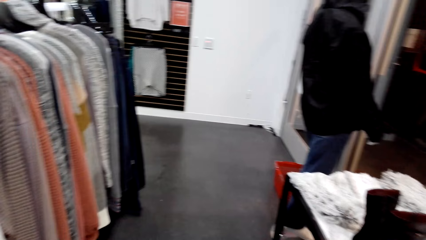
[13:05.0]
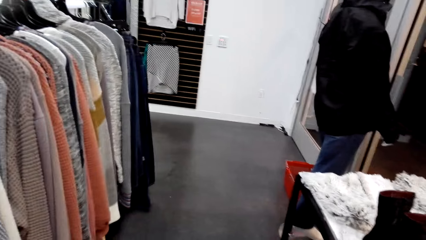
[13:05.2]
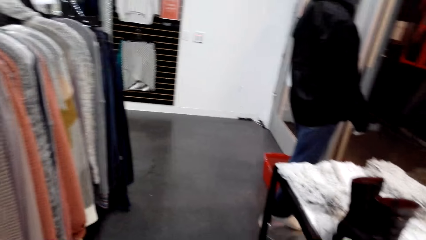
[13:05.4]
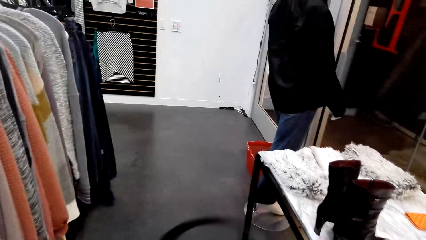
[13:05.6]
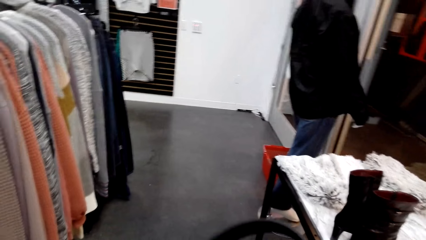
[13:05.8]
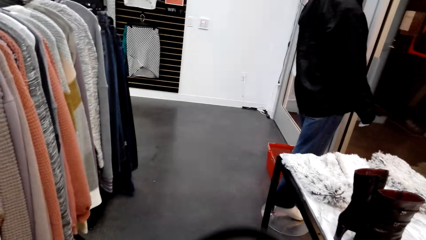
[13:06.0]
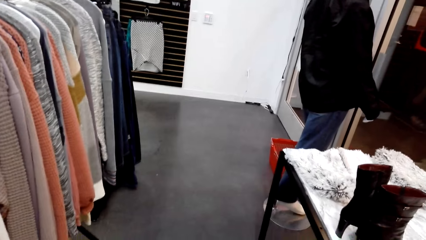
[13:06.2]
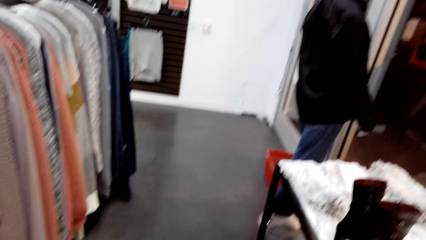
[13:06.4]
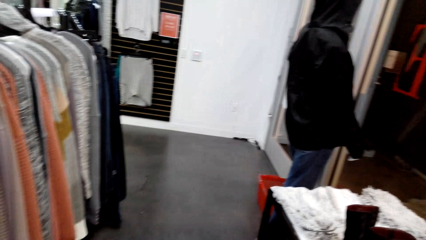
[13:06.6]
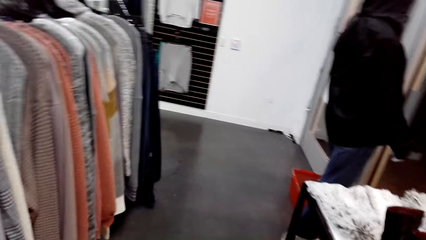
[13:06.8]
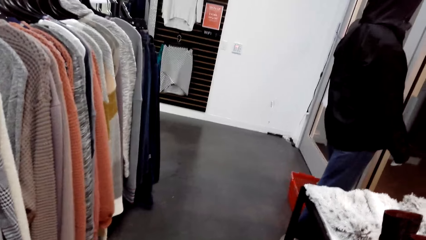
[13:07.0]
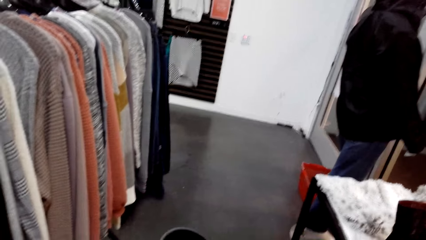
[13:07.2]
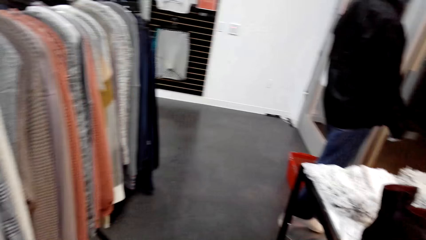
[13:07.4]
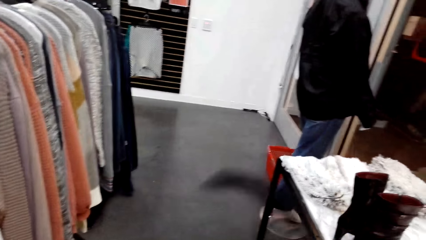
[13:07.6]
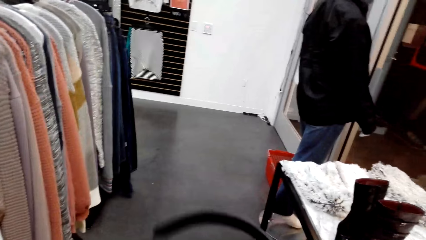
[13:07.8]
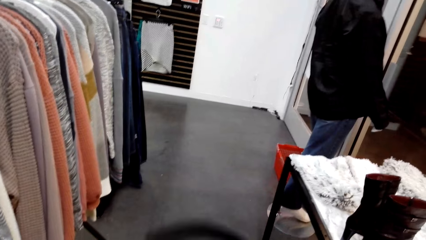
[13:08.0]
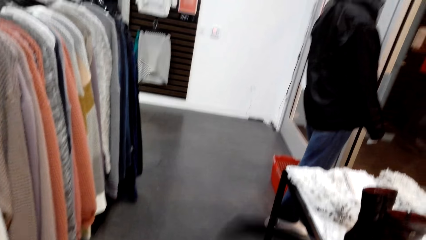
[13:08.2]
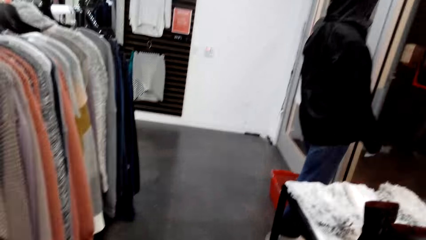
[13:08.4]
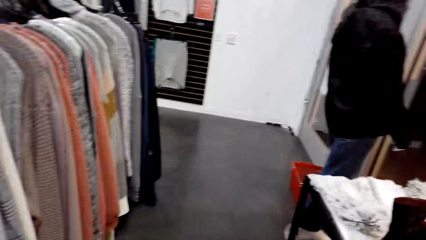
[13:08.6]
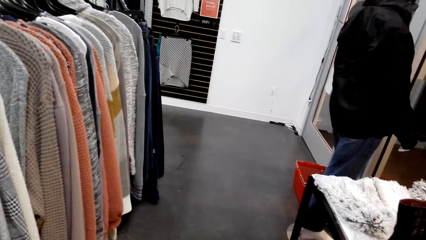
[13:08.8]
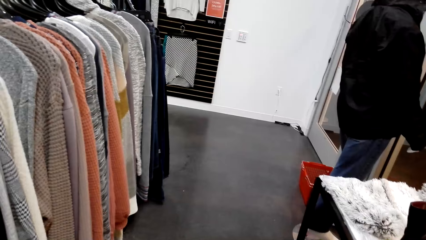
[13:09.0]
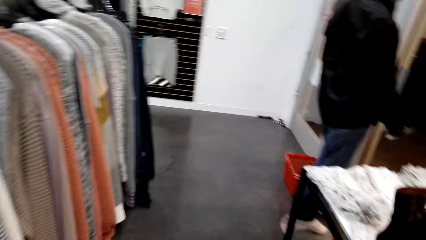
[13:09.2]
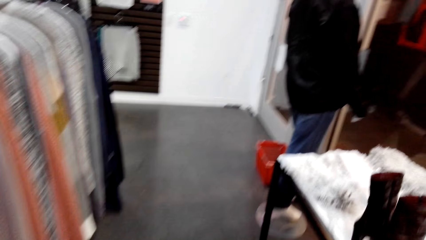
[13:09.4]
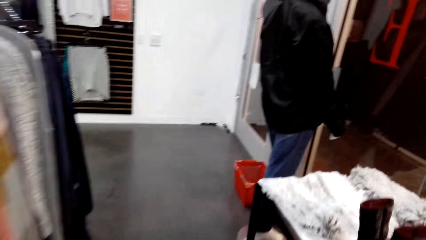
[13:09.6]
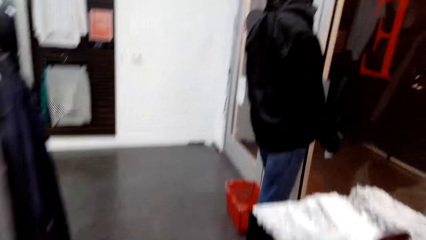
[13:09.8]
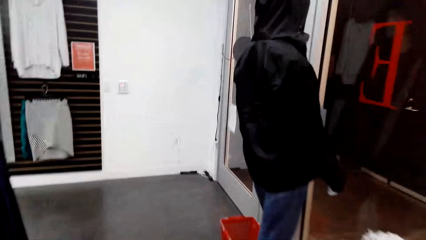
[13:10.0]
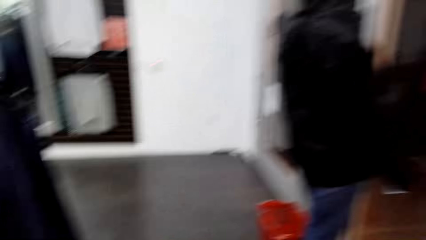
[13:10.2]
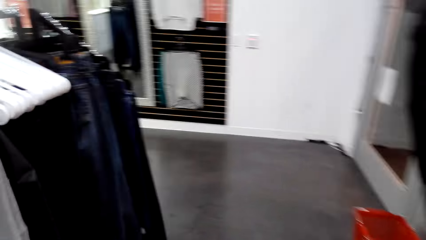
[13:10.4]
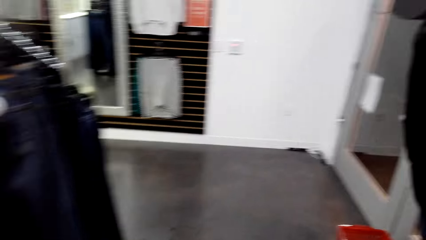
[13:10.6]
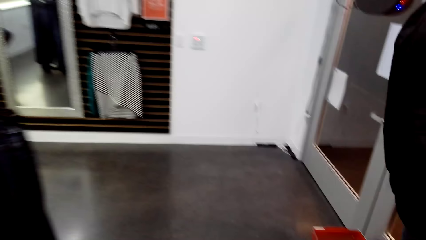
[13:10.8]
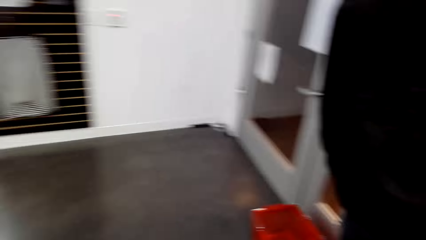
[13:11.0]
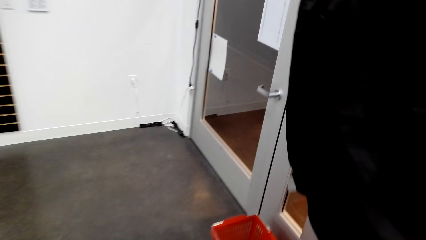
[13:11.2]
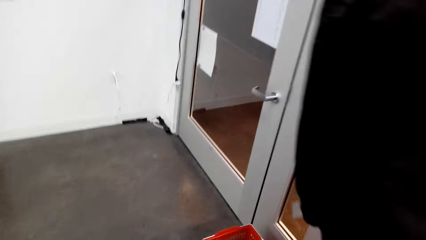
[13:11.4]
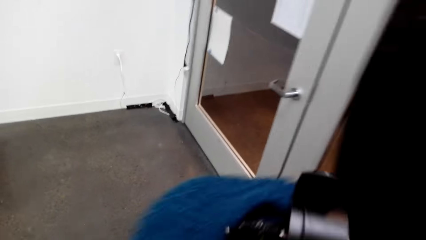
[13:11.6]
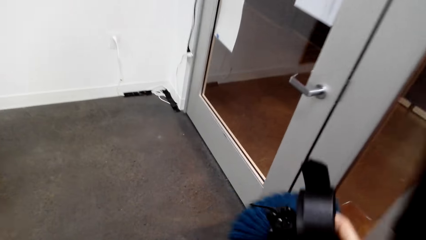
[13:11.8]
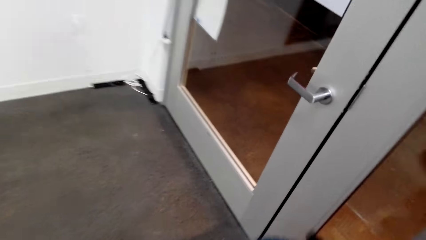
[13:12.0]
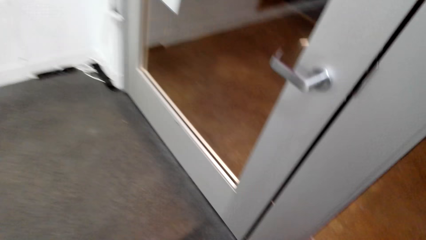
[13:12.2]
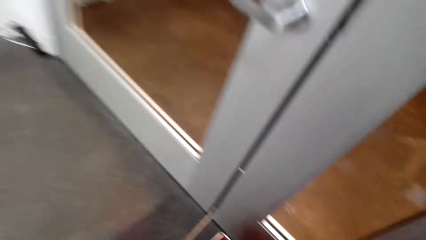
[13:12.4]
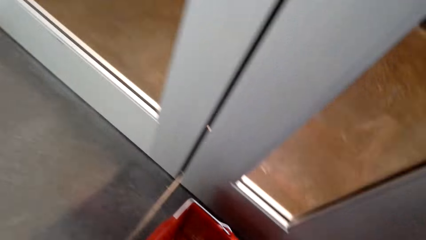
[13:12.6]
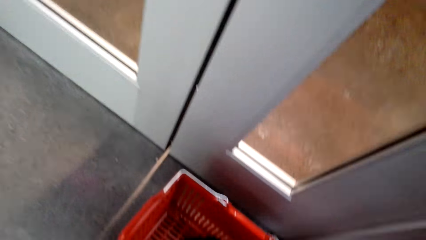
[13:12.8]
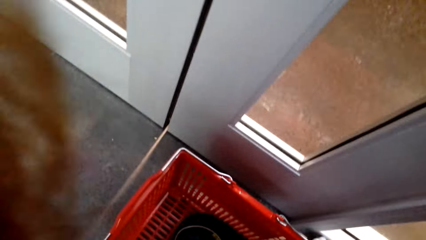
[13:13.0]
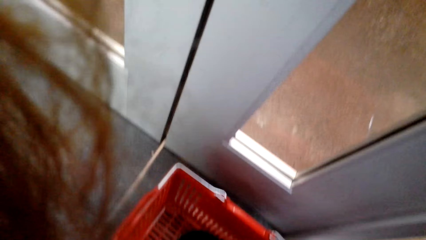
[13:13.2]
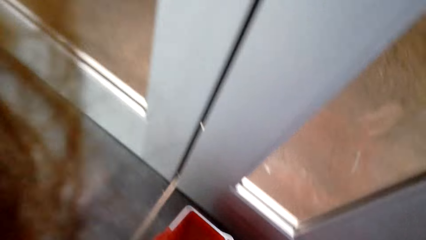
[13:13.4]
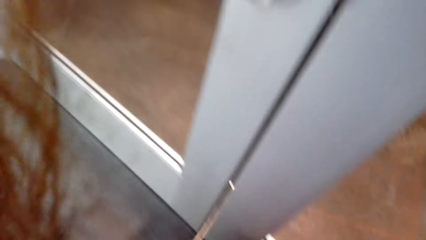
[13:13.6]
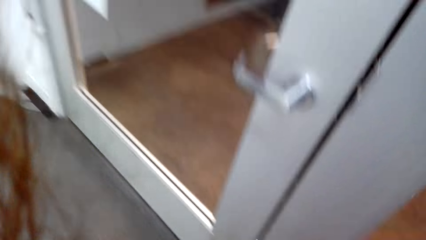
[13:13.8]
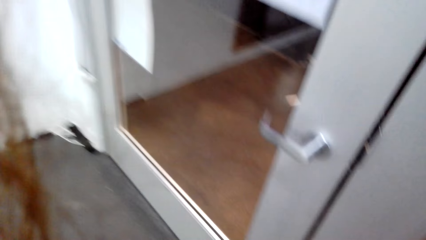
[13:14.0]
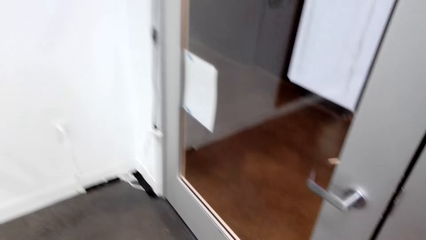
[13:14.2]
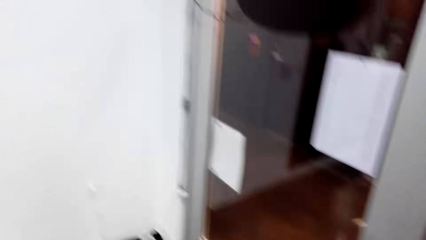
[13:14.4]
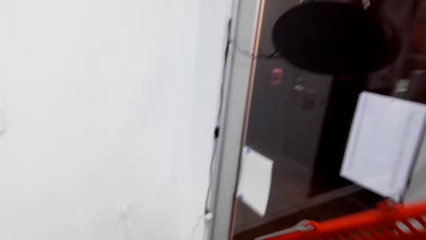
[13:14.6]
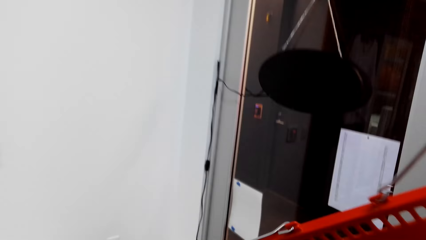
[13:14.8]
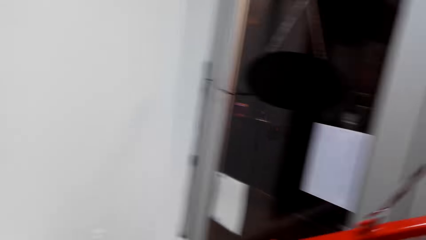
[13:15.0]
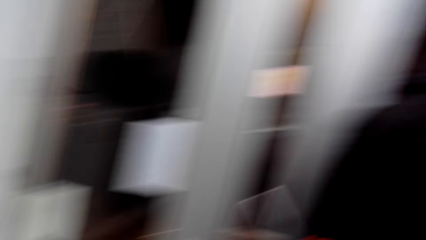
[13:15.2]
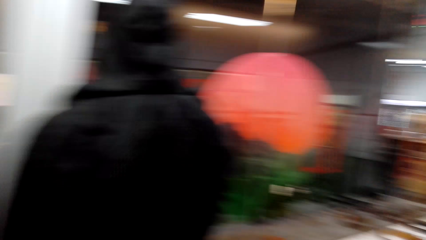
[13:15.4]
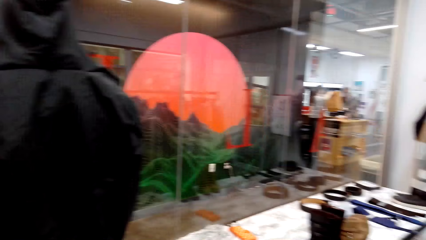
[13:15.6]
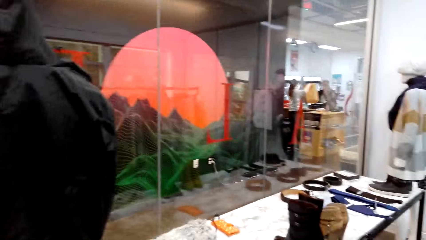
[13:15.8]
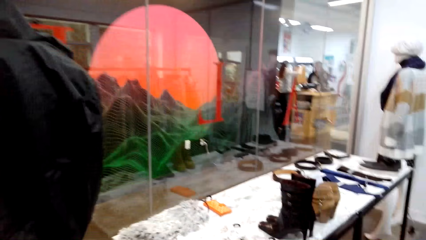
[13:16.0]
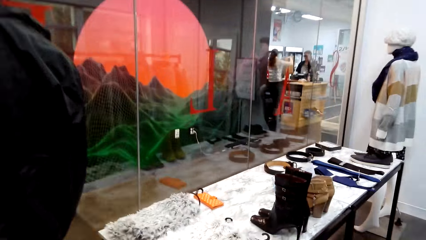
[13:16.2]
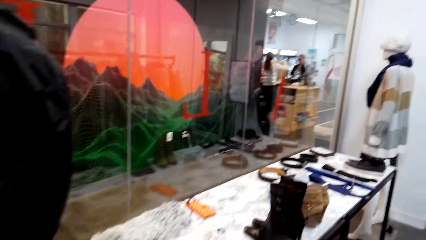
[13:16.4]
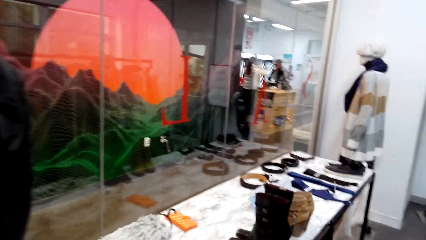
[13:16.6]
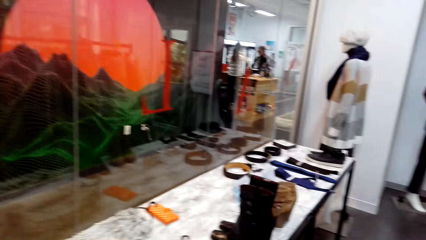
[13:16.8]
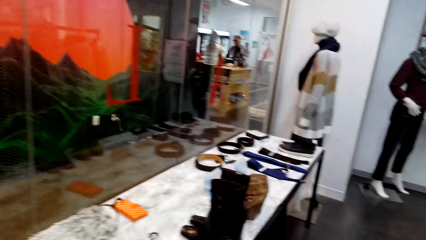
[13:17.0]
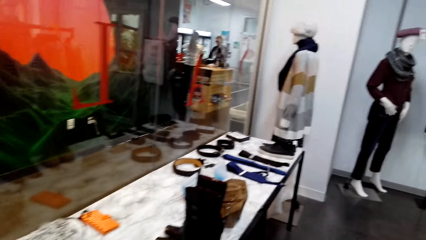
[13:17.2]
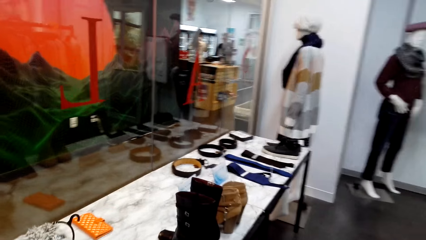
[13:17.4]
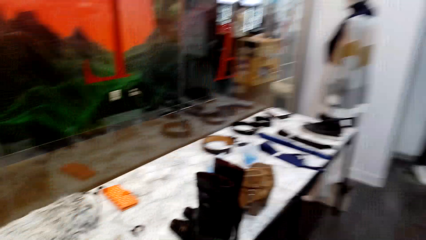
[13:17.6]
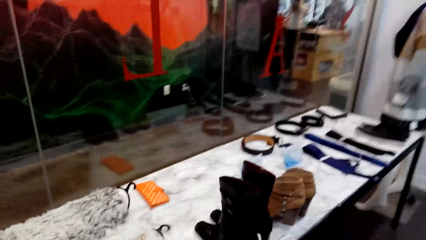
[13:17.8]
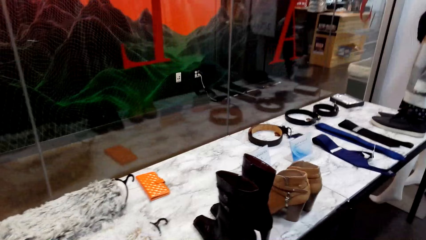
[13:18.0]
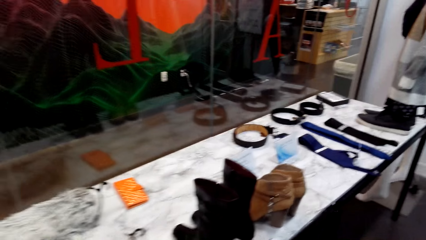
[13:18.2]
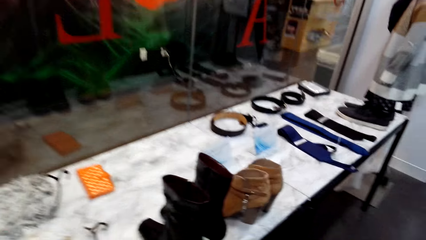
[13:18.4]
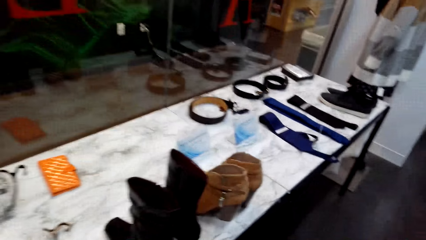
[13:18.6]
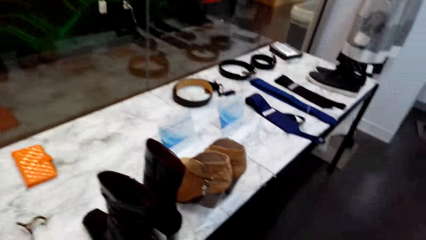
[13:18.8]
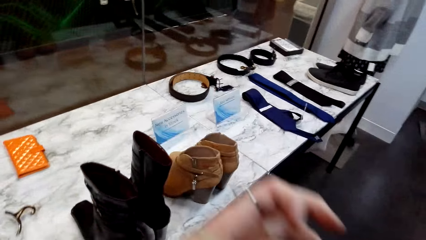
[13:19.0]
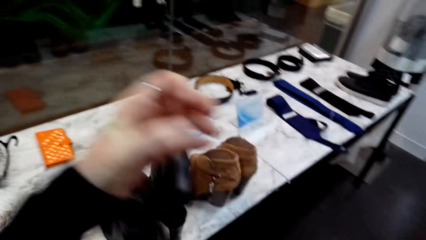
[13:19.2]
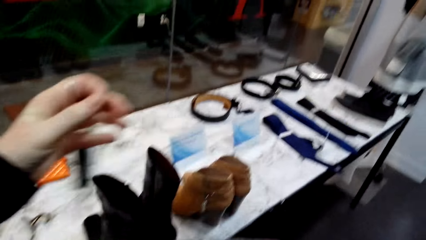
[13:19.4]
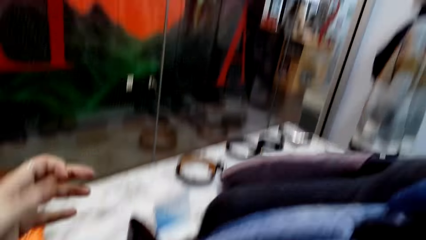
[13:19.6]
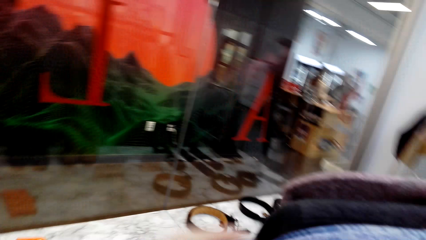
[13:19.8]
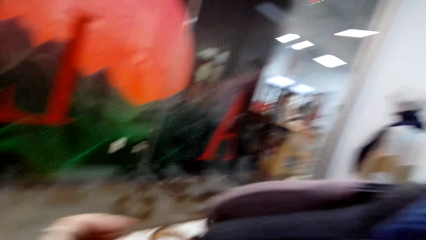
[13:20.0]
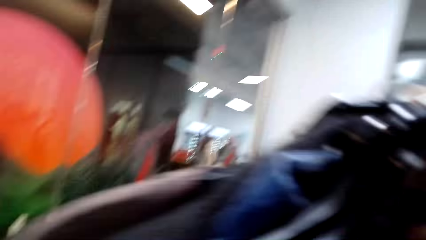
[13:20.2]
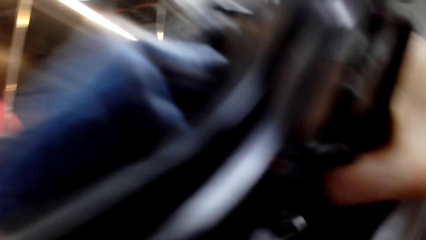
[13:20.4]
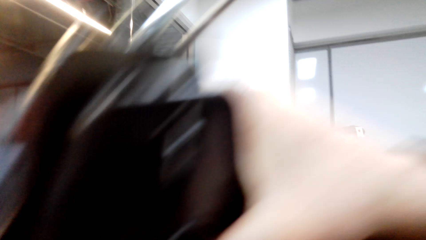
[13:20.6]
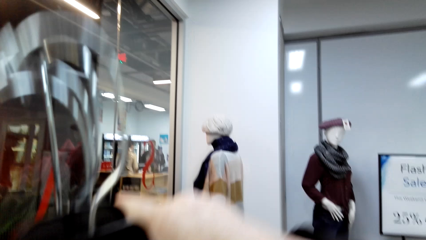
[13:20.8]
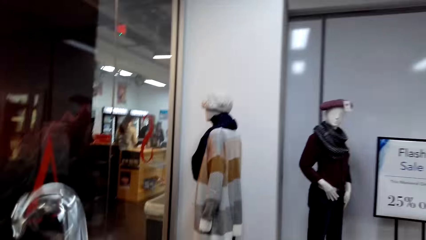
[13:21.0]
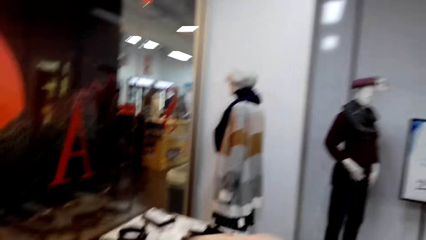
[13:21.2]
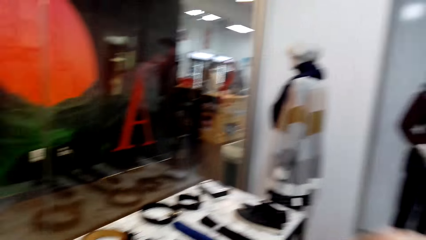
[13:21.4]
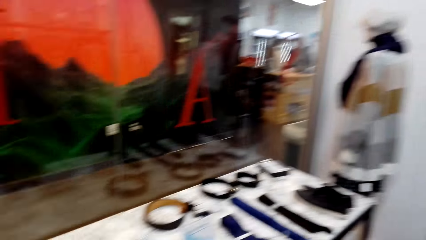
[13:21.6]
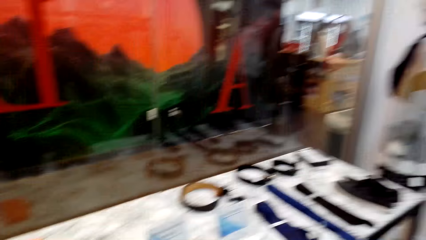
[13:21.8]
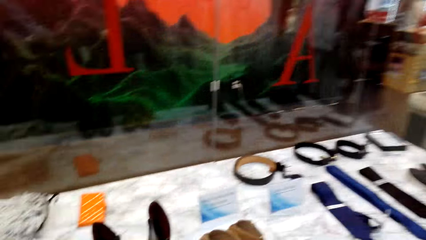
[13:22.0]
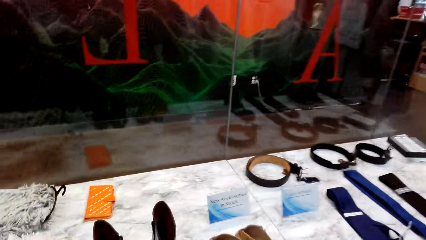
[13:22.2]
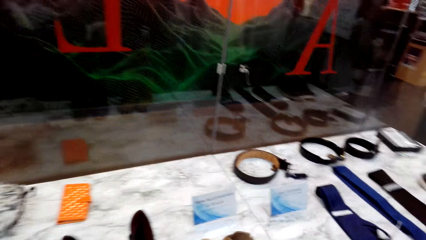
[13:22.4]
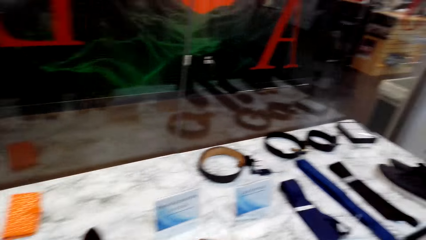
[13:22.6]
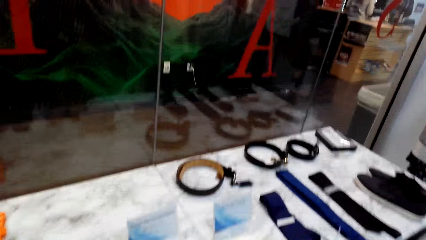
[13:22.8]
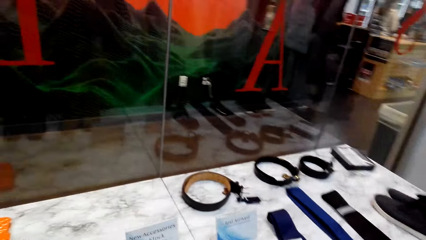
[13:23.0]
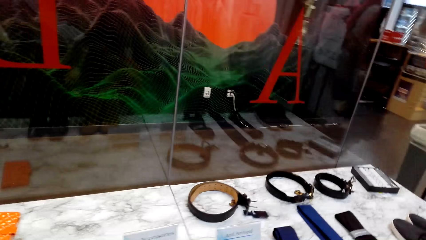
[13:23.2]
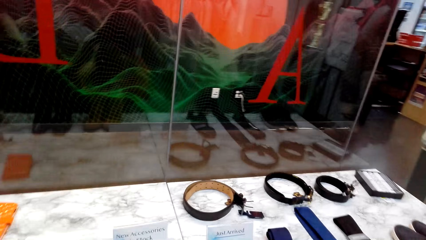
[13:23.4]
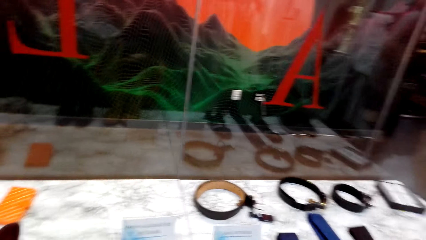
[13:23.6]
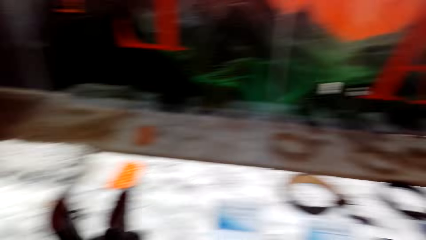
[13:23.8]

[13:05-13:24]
The camera wearer moves clothes on the hands. They move around the room. They move clothes with the right hand. They pick a shopping basket. They move around the room. A woman moves the left hand. The camera wearer puts the clothes in the shopping basket. The woman moves clothes with the right hand. The camera wearer looks around.
